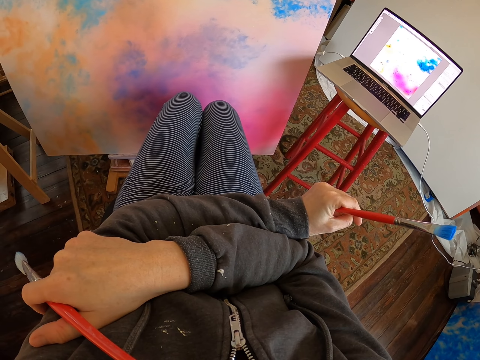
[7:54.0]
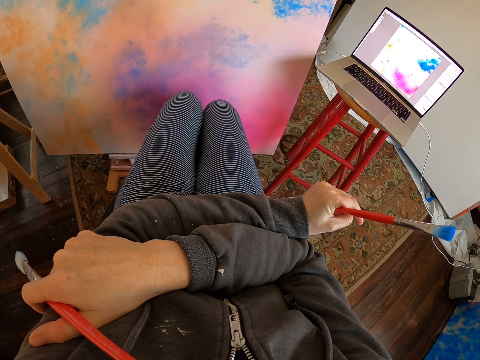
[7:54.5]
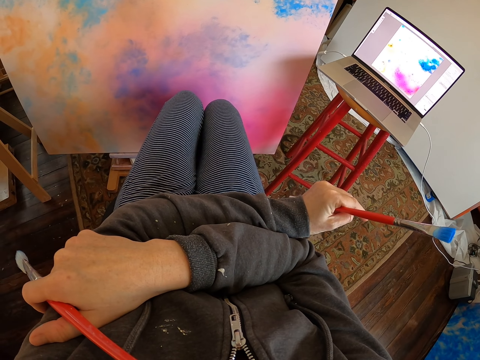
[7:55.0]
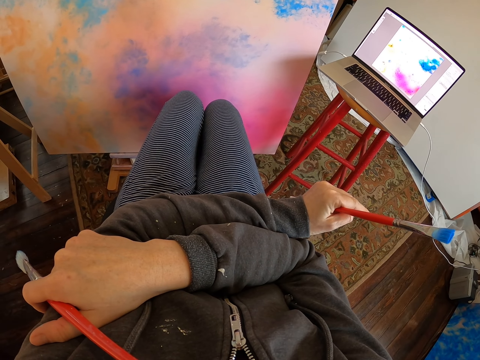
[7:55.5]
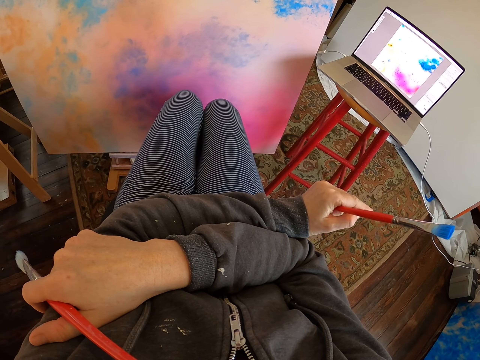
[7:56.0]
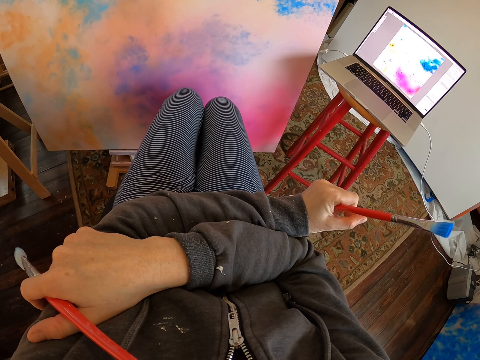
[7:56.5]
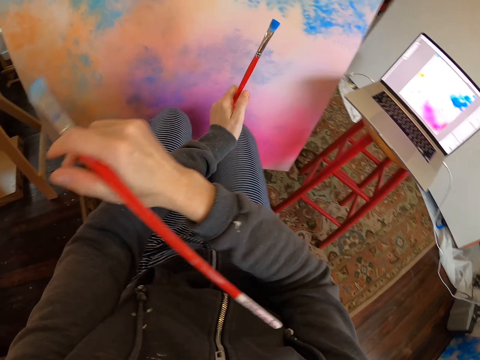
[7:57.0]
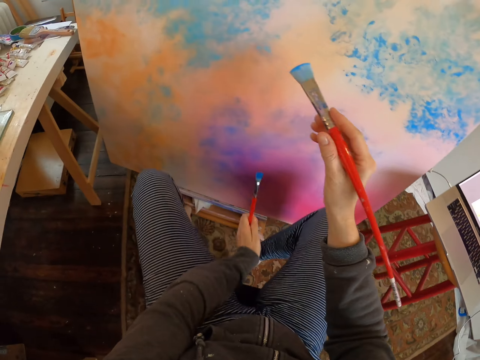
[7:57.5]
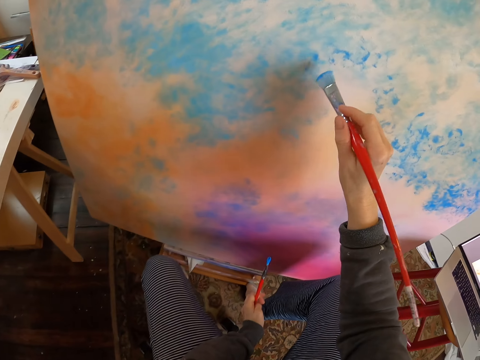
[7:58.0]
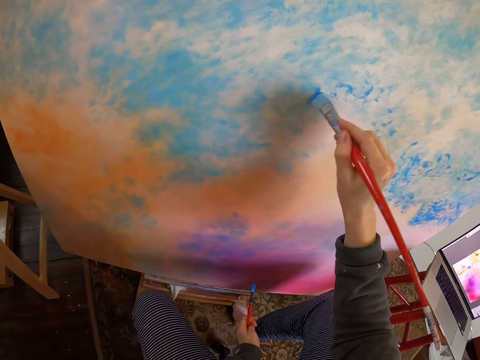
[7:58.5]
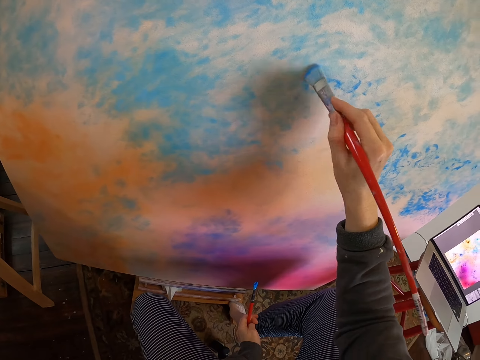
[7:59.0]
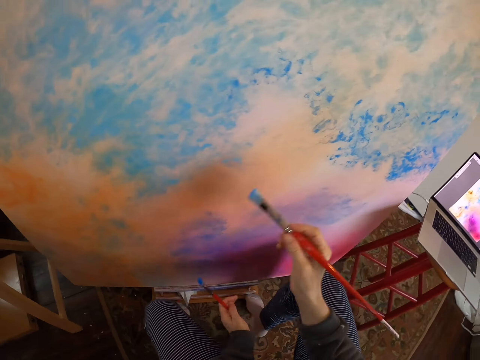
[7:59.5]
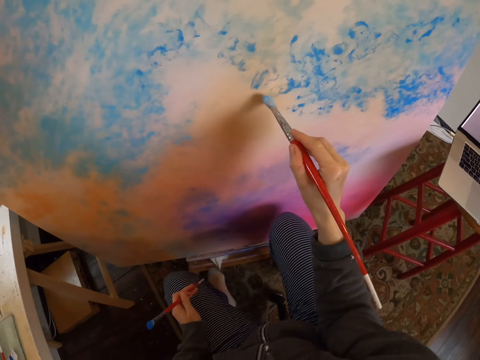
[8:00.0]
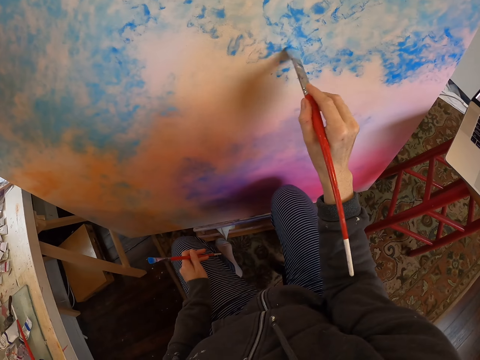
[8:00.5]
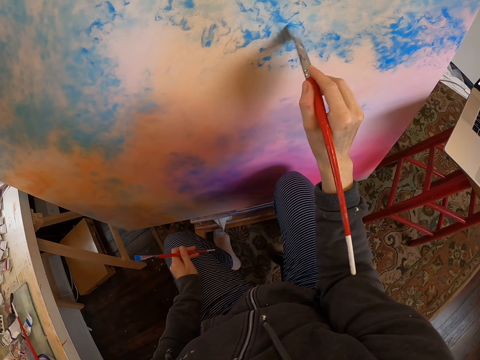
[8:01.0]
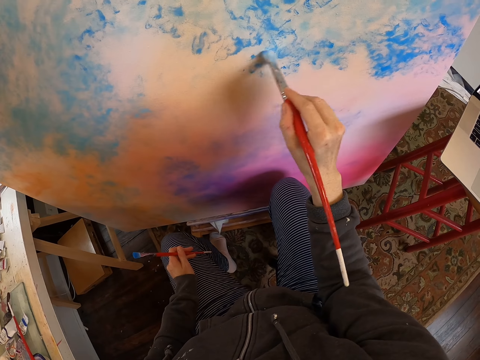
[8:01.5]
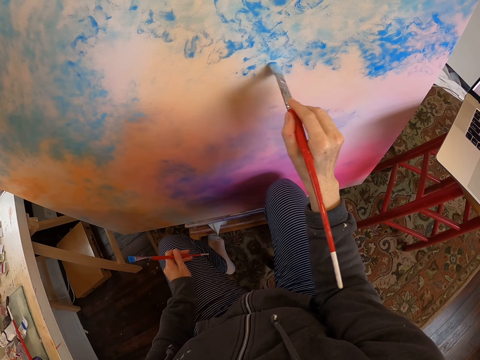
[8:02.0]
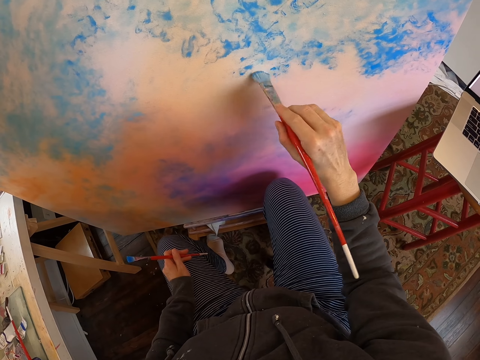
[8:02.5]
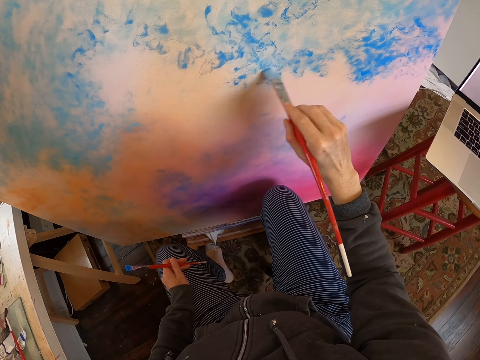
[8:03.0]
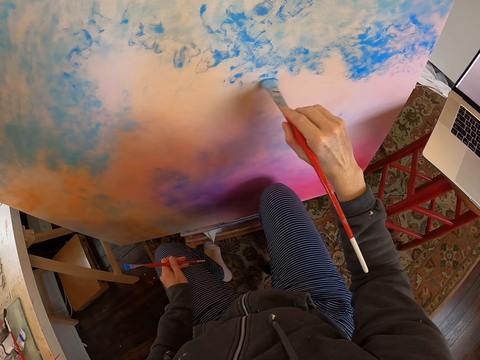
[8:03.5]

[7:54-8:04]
The camera wearer moves her hands. She paints.

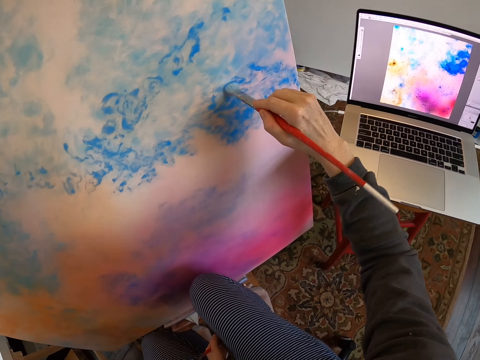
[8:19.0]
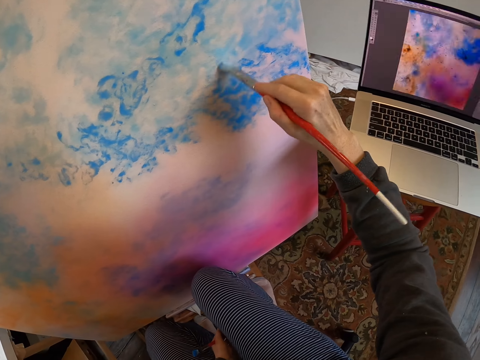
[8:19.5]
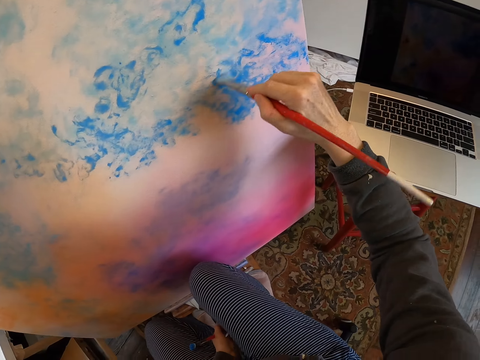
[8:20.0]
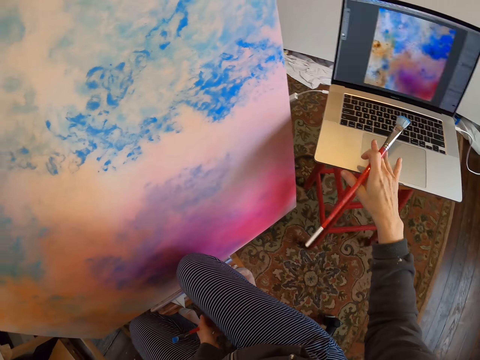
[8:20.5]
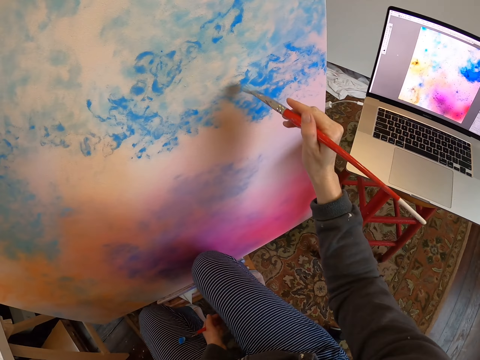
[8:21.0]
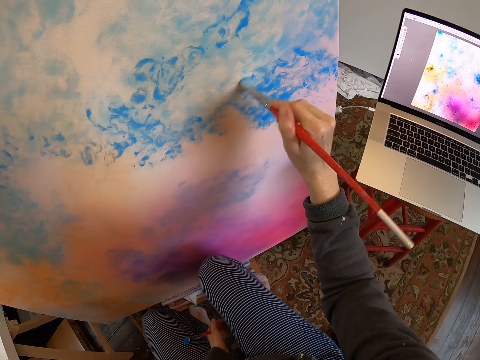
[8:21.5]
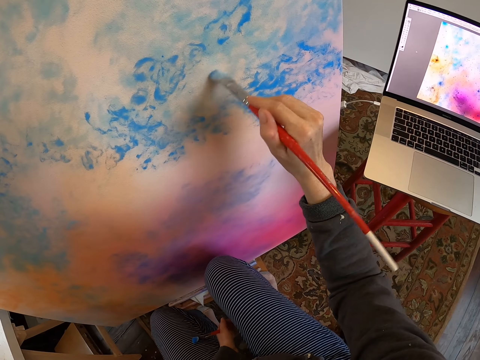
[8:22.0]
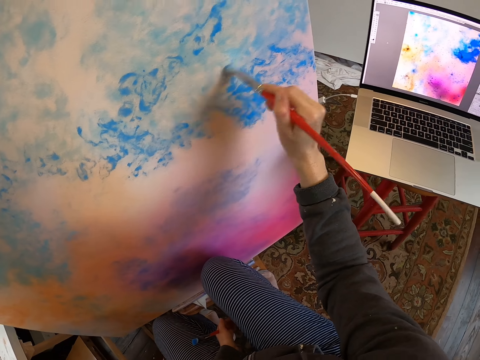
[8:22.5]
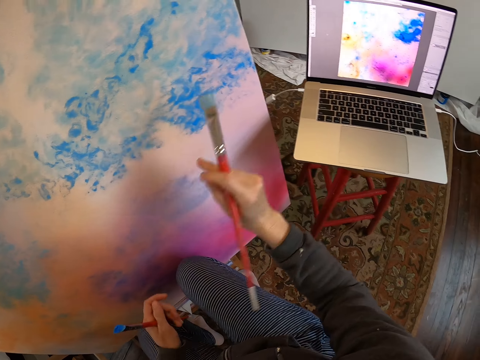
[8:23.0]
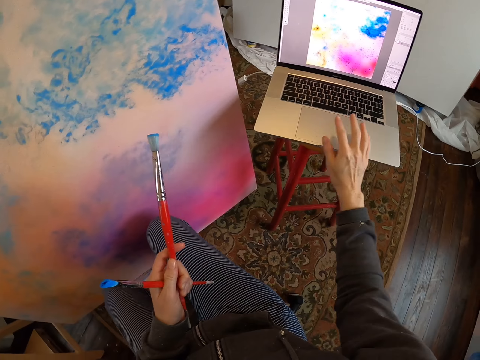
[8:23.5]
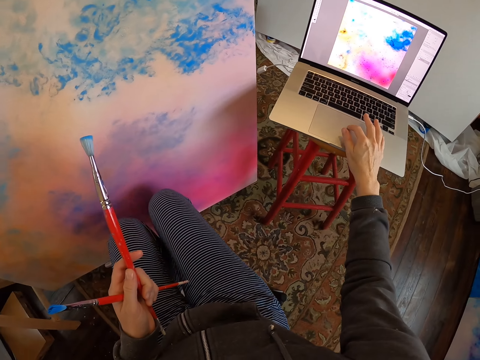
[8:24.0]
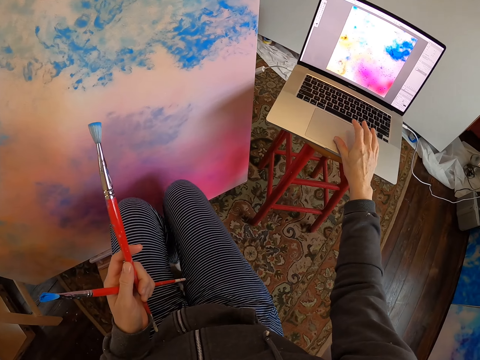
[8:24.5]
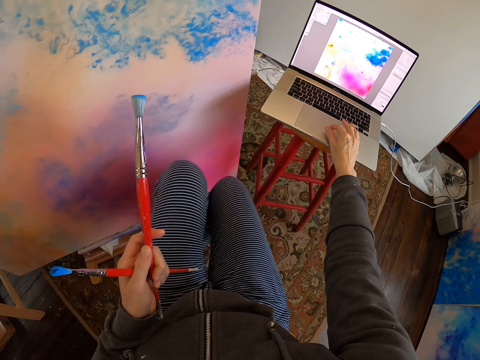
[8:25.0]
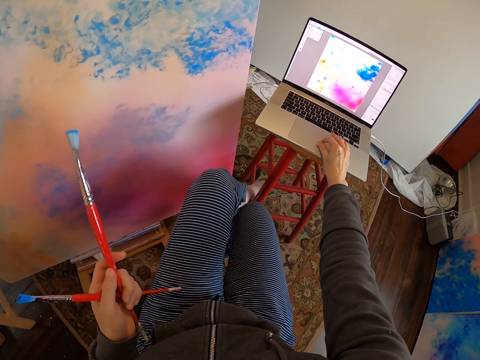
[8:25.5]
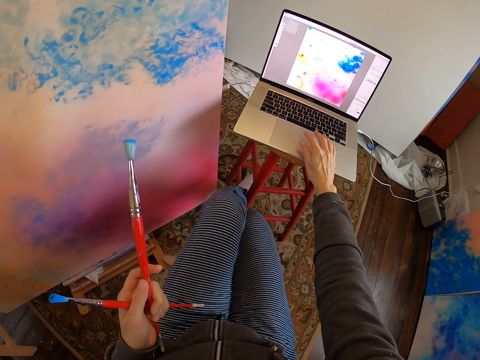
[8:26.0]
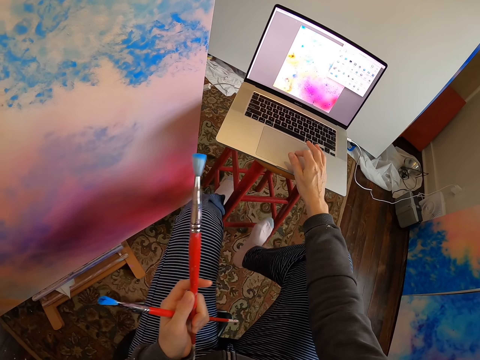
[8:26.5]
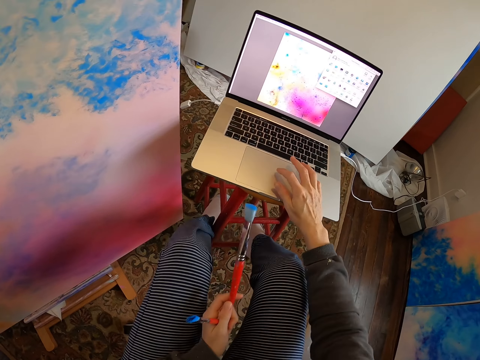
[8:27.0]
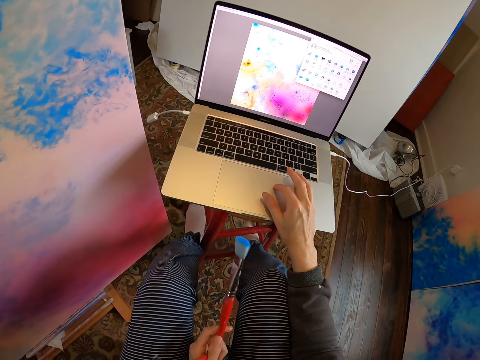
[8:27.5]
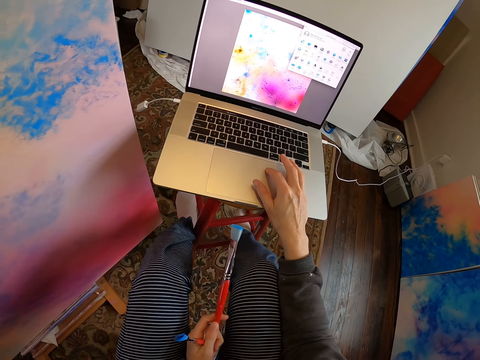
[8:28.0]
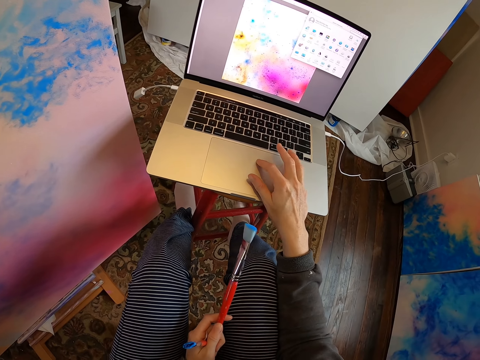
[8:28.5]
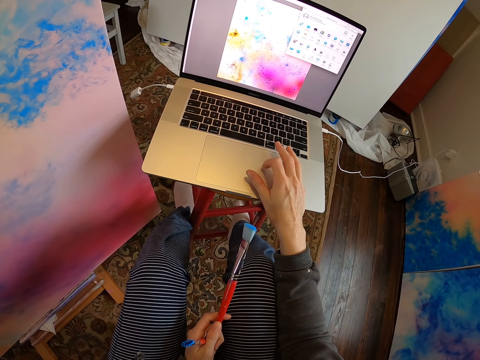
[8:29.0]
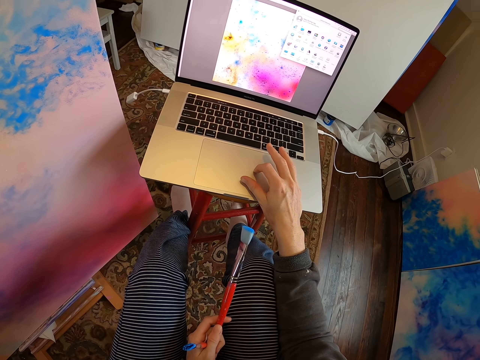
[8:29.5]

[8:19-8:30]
The camera wearer holds a laptop. They click the laptop. They paint. They shift a brush from the right hand to the left hand. They press the laptop. They move.

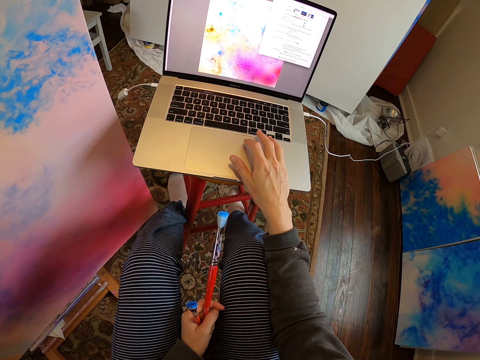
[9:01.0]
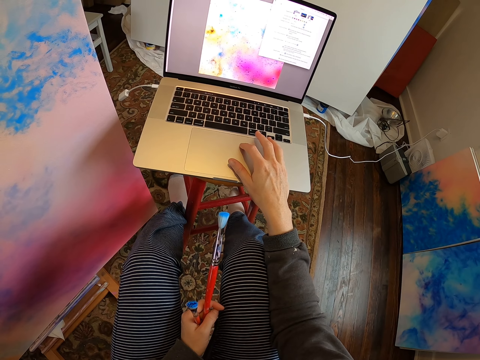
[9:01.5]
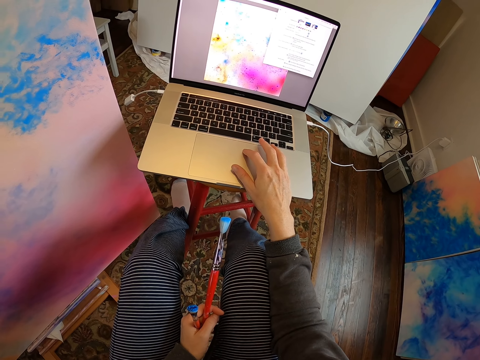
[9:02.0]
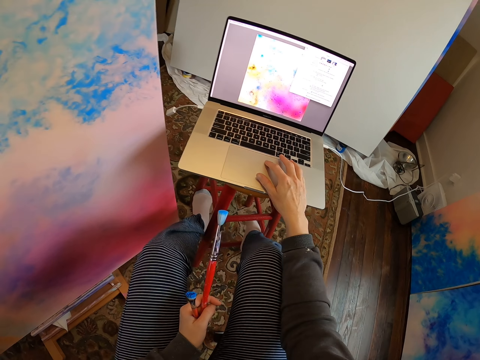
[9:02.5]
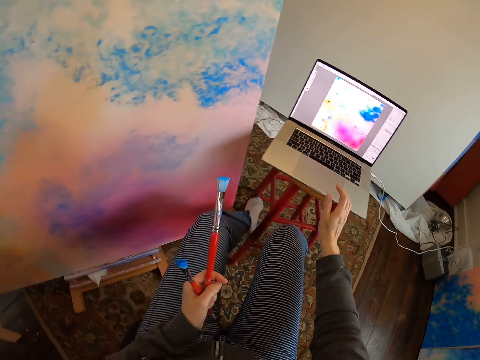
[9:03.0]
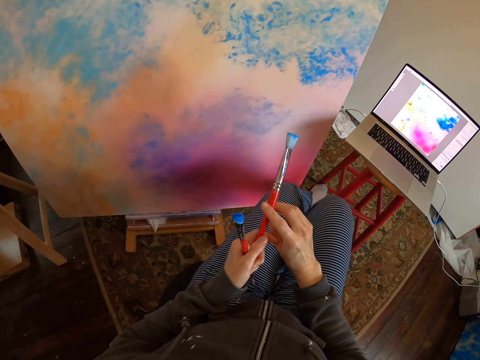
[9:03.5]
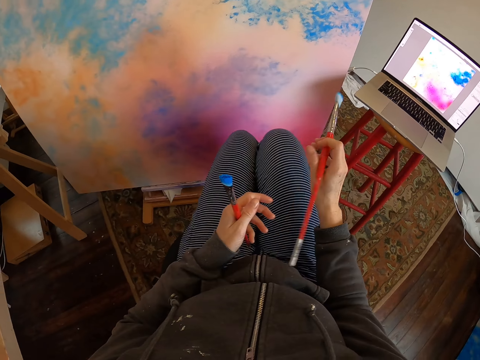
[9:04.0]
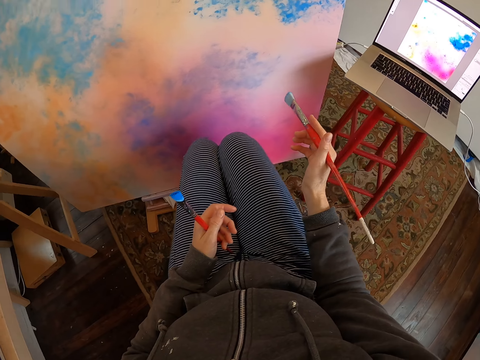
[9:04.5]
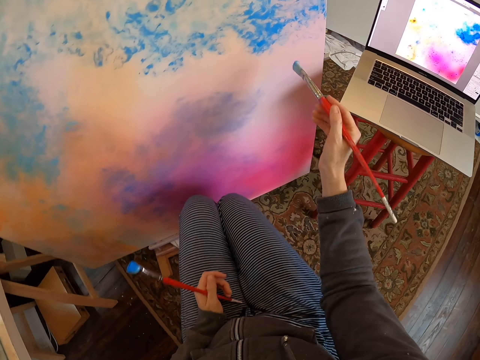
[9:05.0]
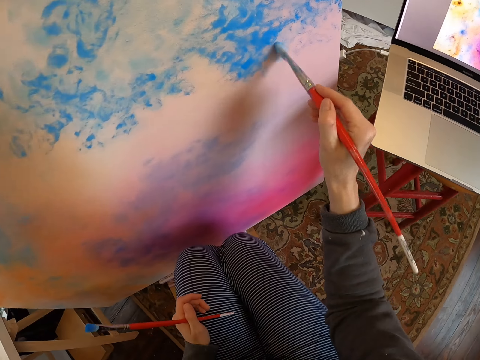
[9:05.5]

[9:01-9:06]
The camera wearer moves. They turn. They paint.
